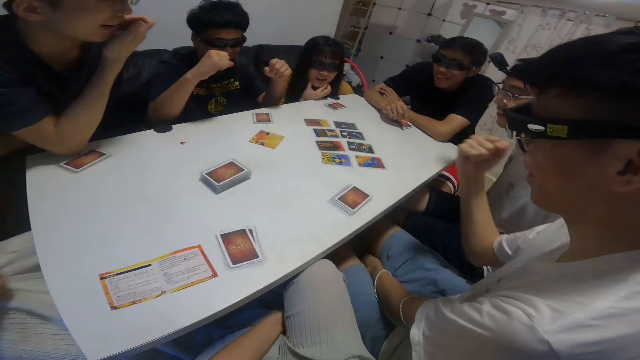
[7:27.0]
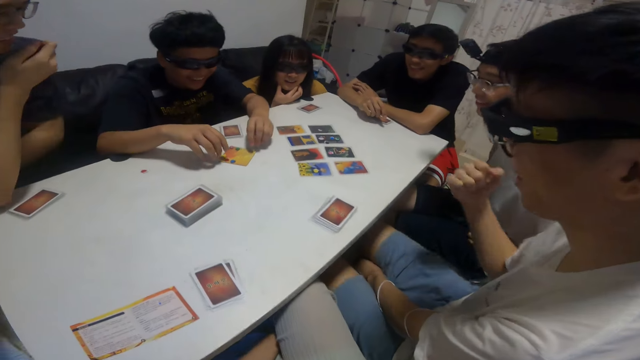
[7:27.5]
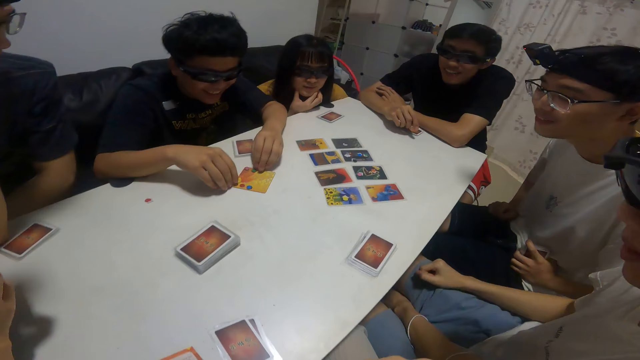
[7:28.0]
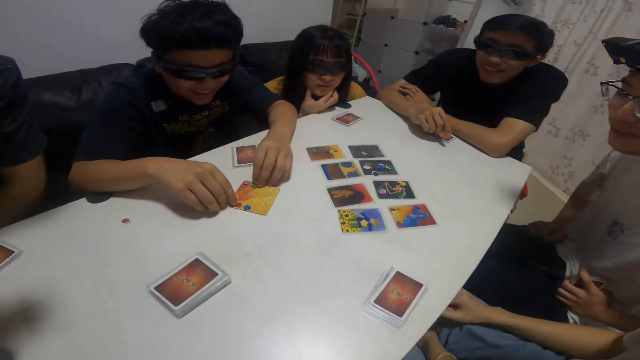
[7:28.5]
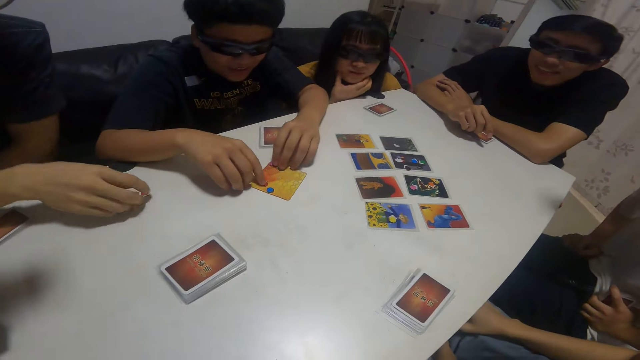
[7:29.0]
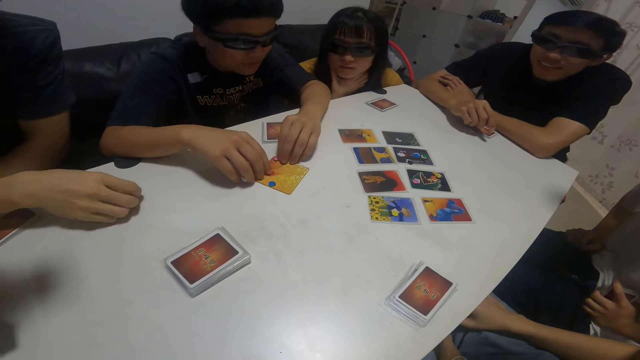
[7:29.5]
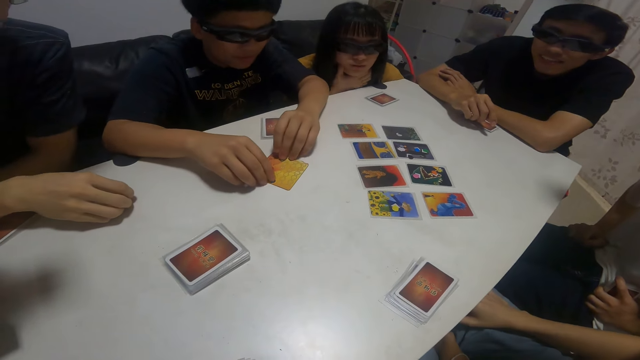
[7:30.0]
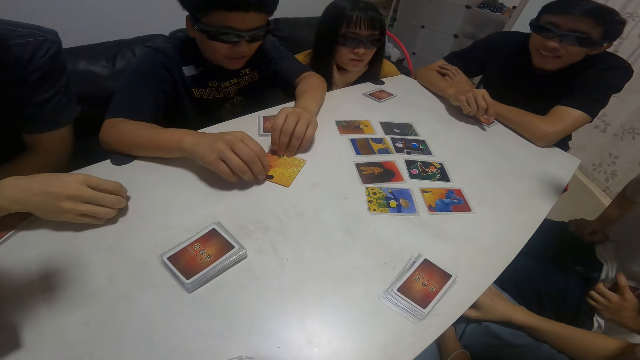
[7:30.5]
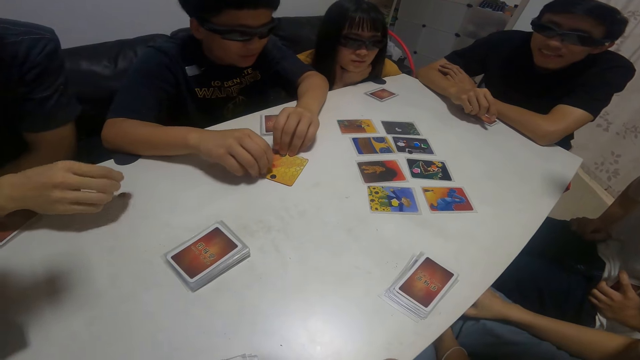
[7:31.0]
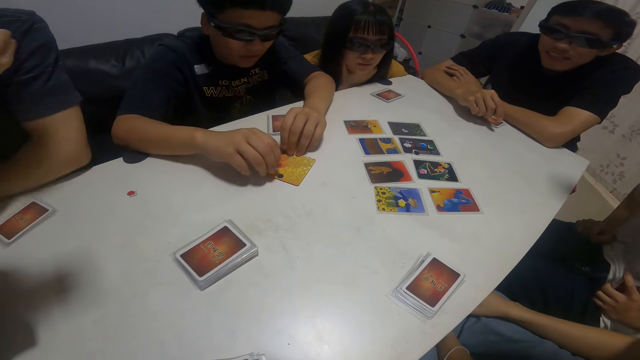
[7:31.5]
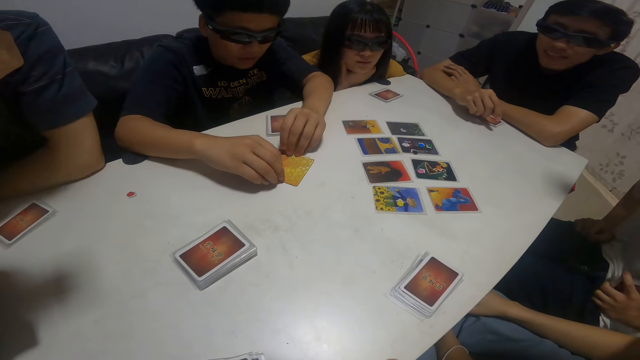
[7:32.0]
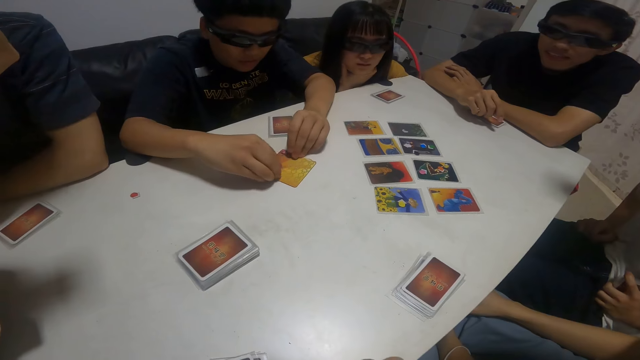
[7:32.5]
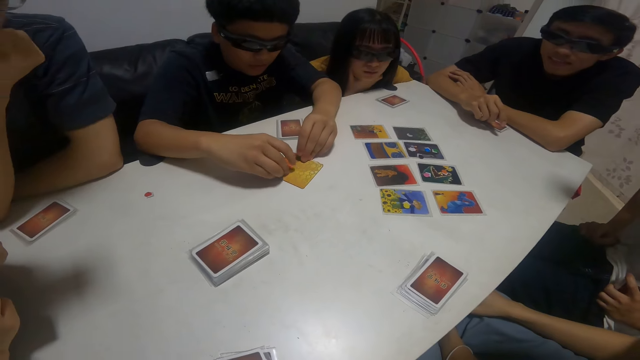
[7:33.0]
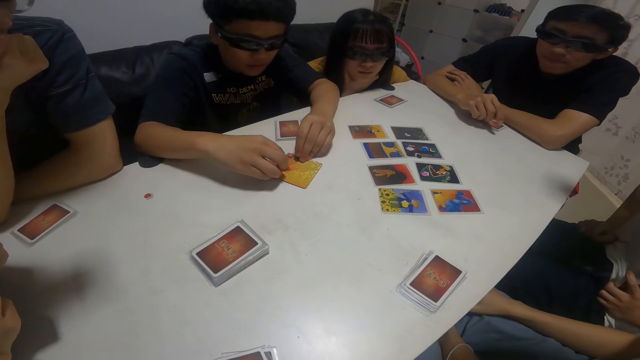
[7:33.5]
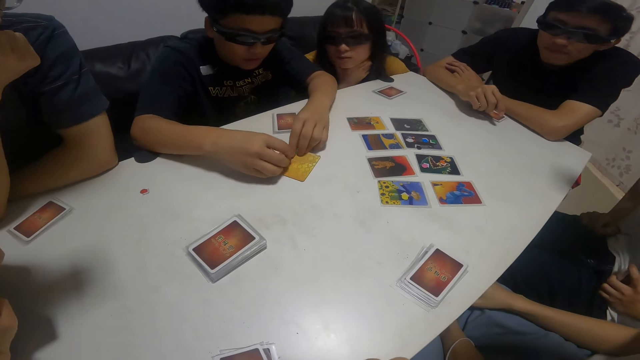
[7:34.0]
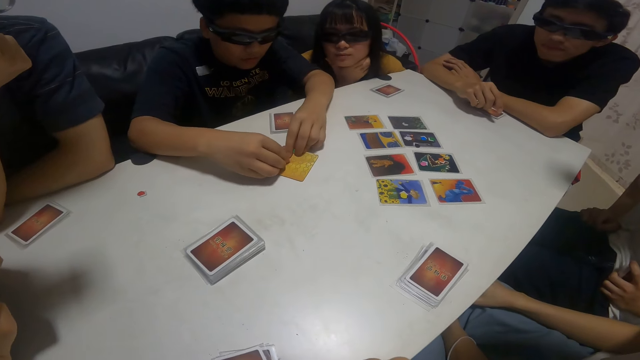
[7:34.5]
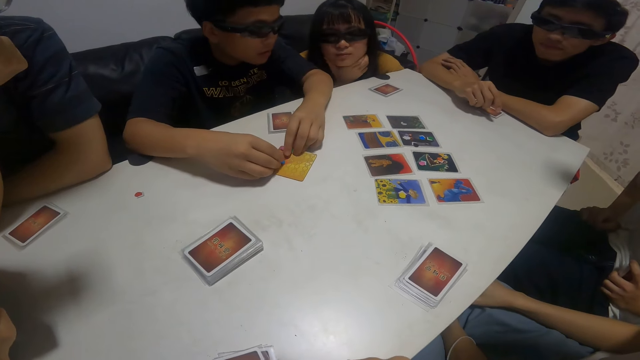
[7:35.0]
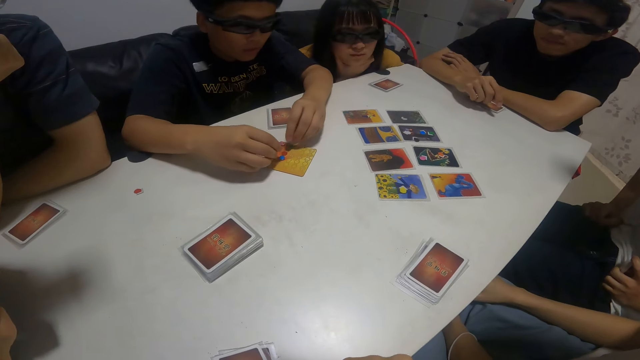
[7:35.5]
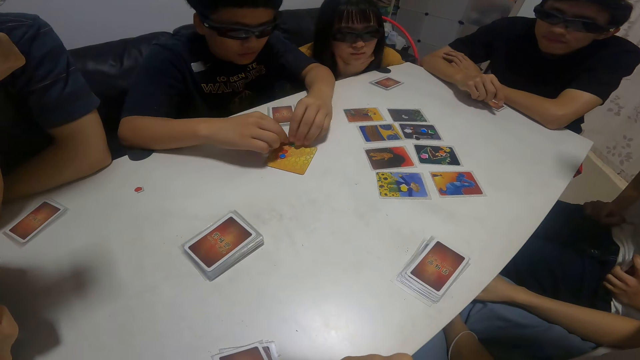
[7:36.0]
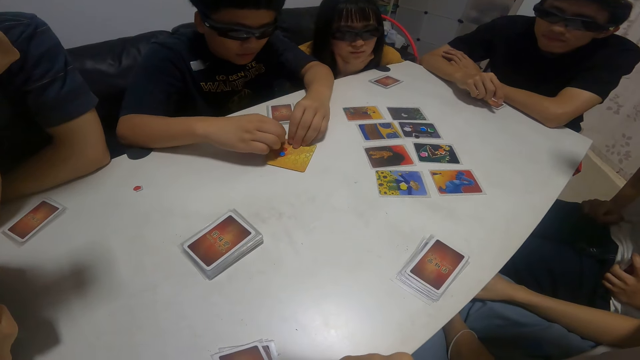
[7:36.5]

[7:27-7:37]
A boy celebrates. The boy adjusts the stickers on the card on the table with both hands.

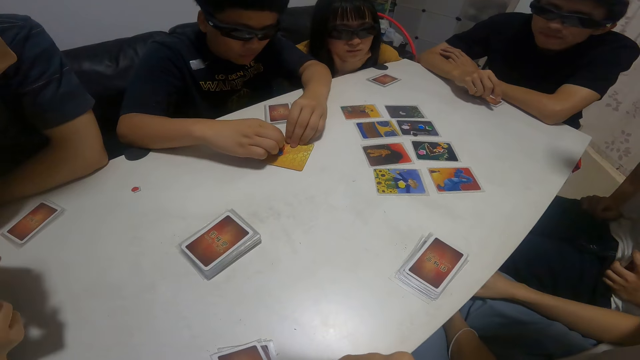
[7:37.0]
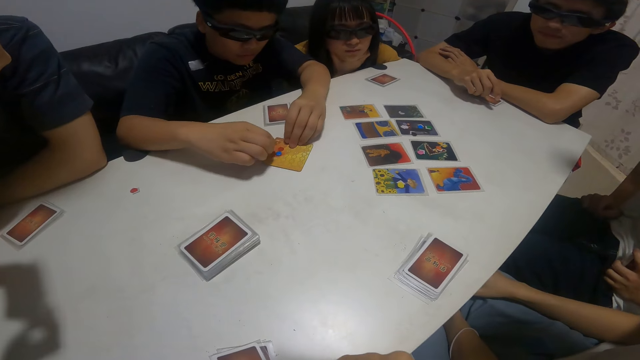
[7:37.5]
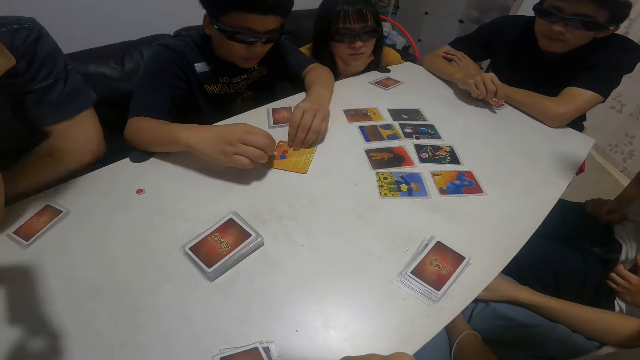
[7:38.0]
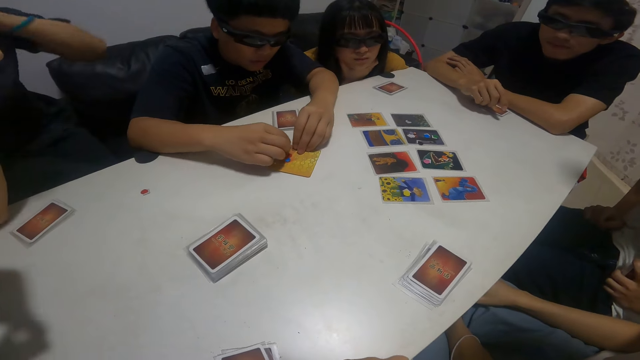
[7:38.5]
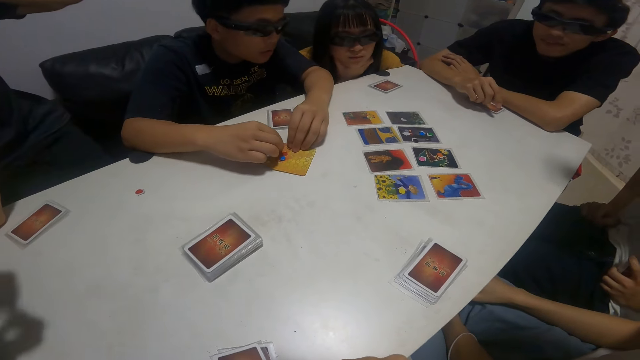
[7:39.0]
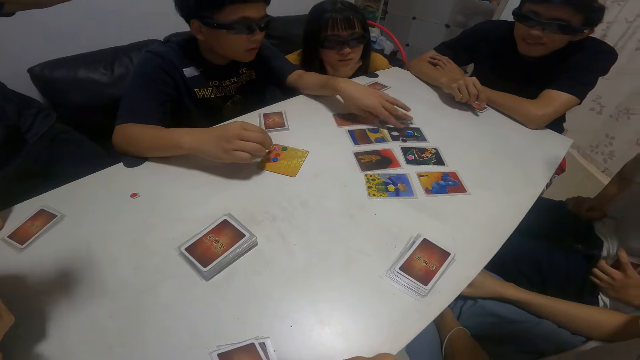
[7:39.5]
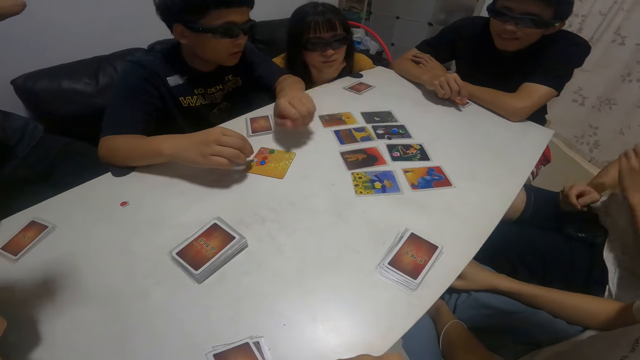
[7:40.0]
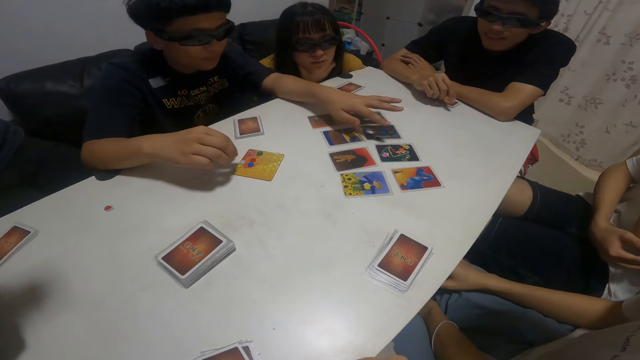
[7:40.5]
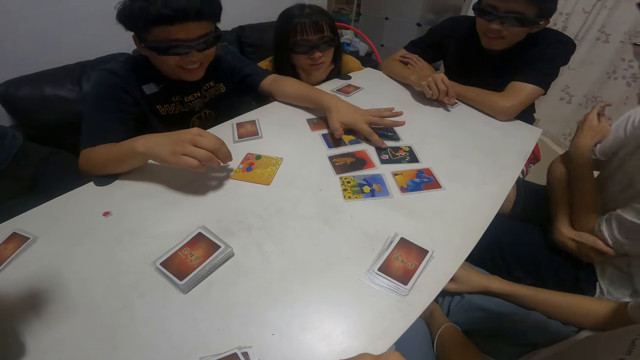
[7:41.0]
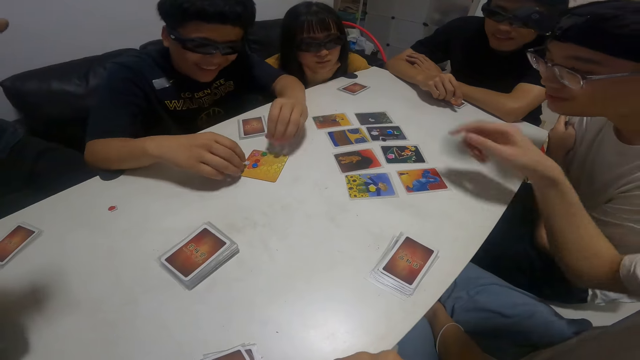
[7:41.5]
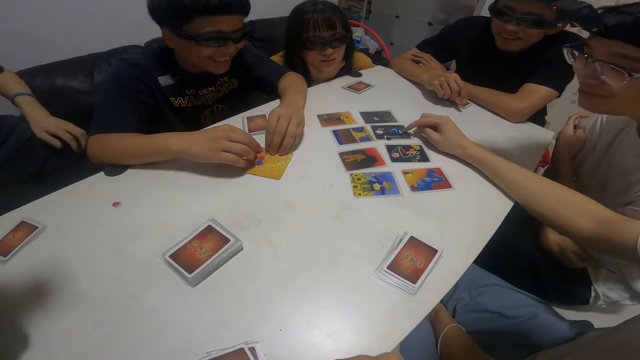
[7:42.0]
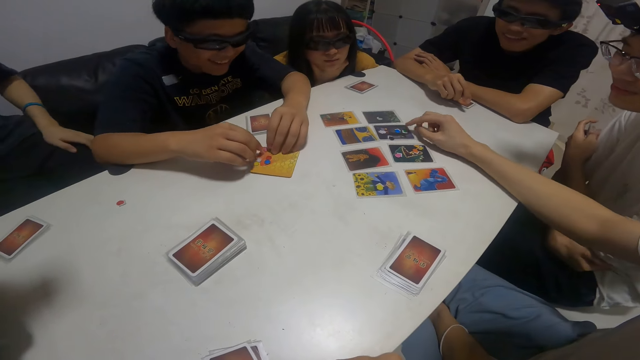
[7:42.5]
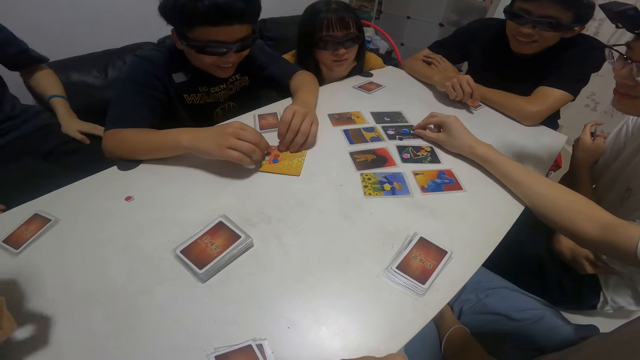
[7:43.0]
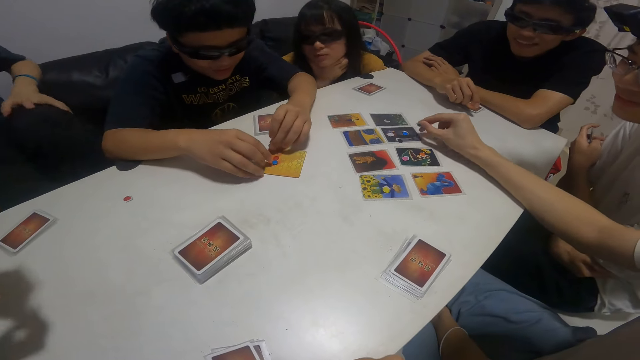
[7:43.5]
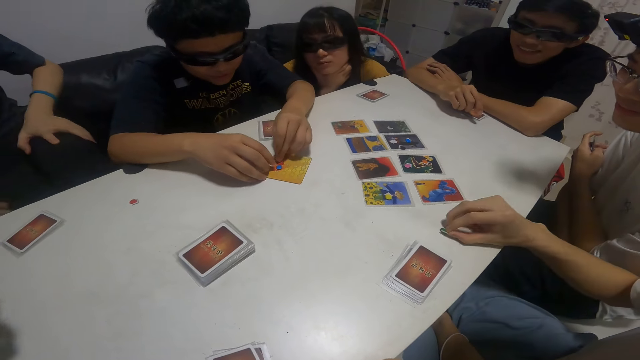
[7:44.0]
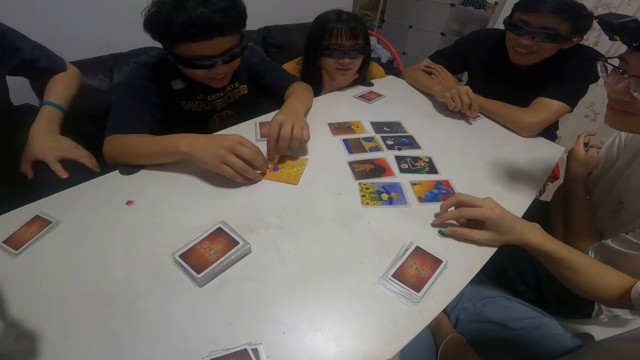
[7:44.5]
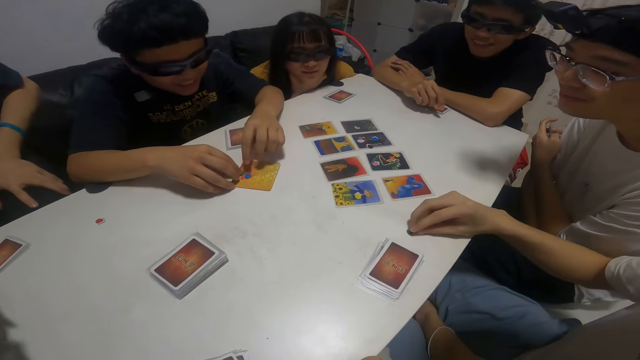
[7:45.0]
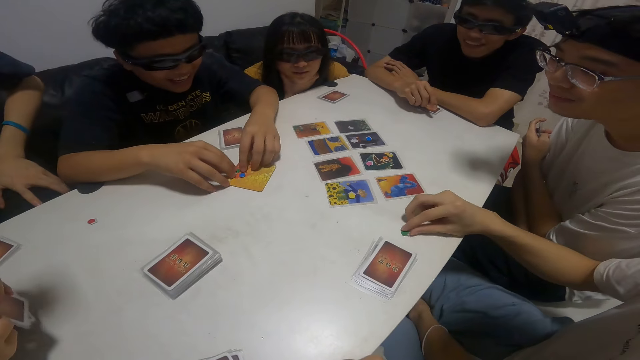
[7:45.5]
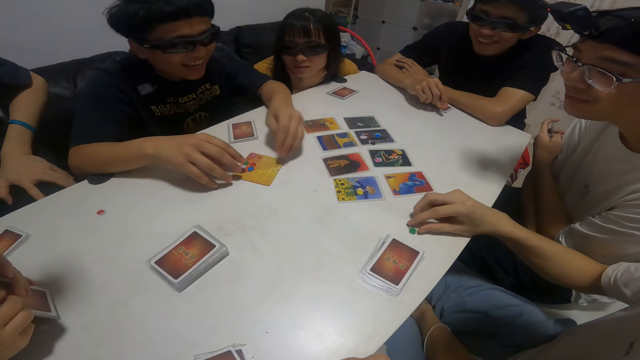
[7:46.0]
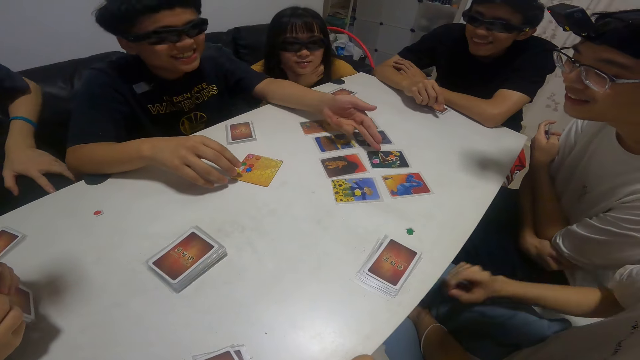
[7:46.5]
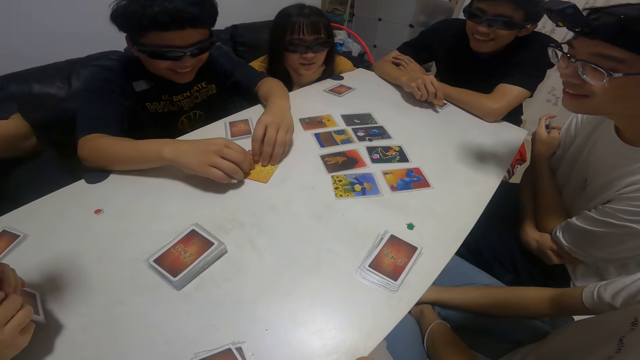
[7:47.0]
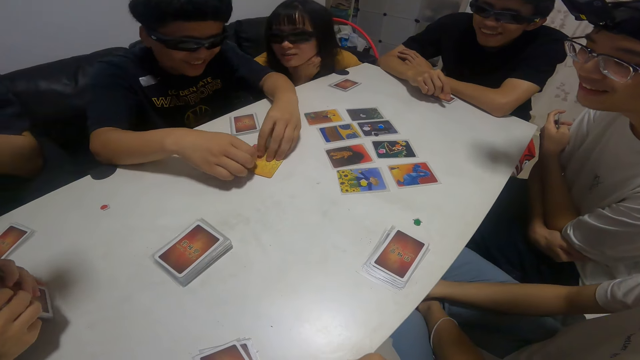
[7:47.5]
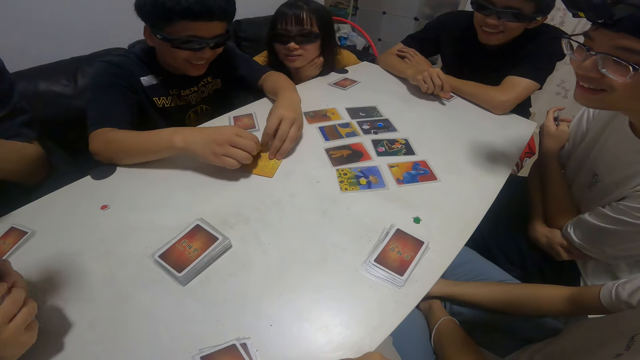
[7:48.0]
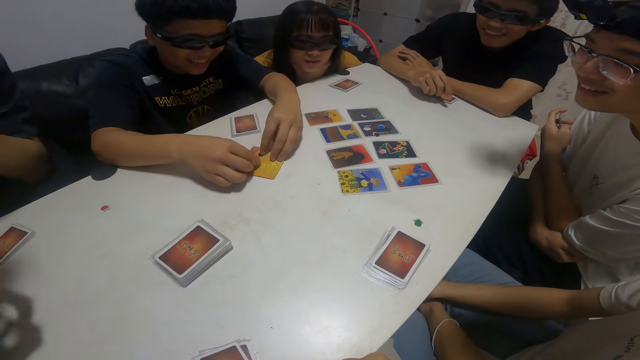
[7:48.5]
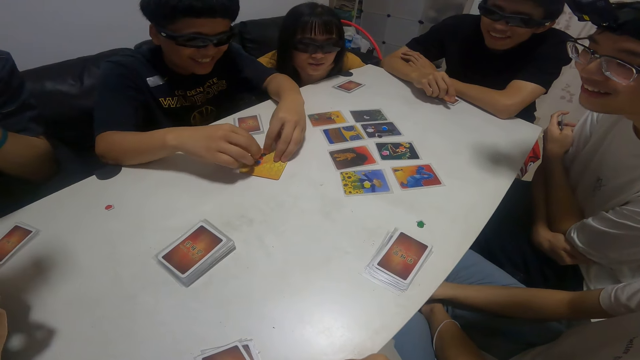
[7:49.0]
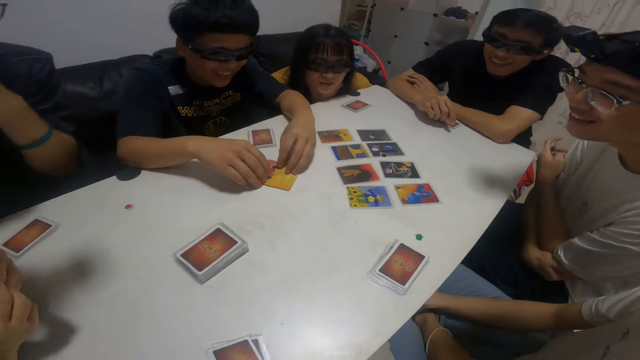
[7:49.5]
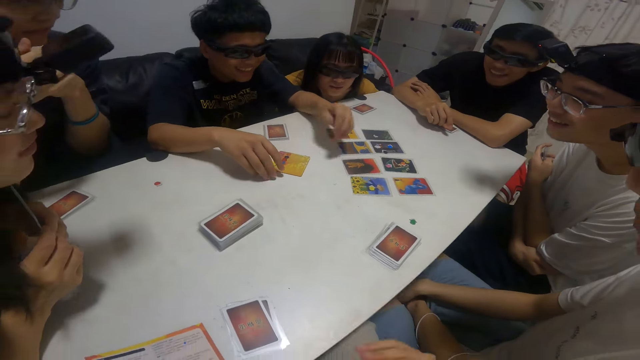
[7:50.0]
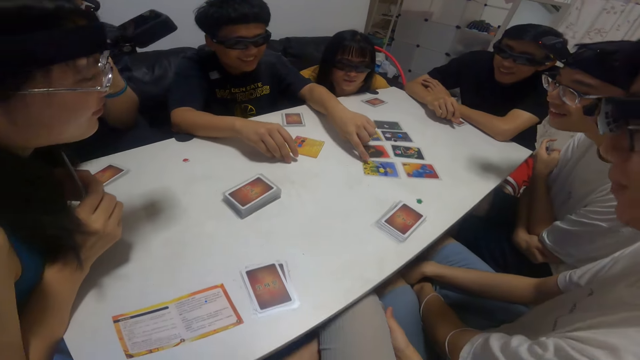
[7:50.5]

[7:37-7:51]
A boy places his left hand on the cards on the table. A man places his left hand on the cards on the table. A person demonstrates something. The man drops another sticker on the table with his right hand. Another person talks. The boy adjusts the stickers on the card on the table with both hands.
